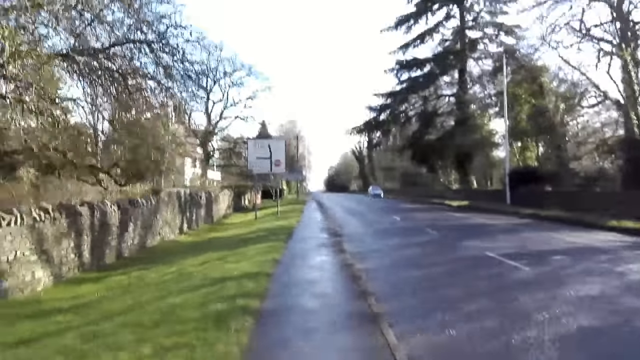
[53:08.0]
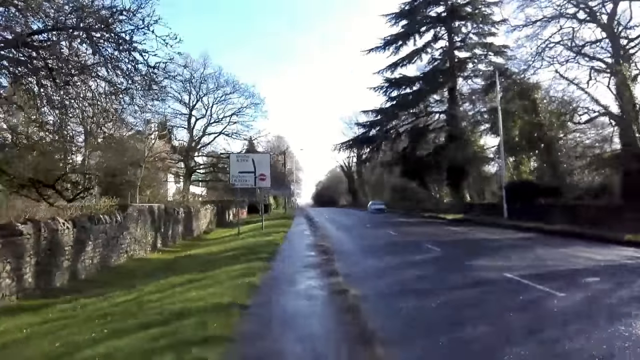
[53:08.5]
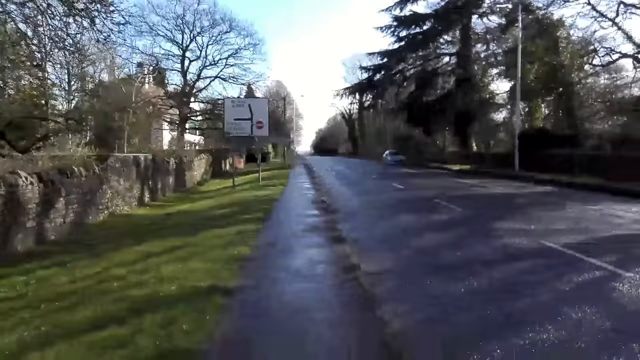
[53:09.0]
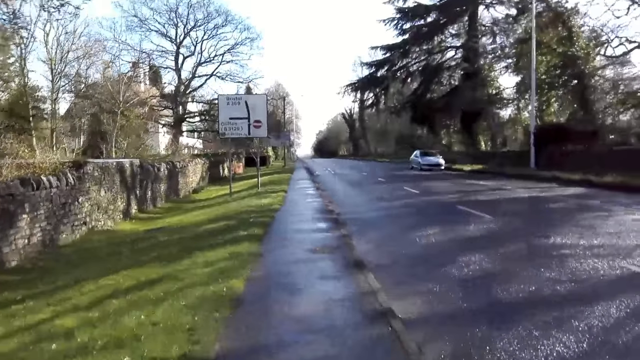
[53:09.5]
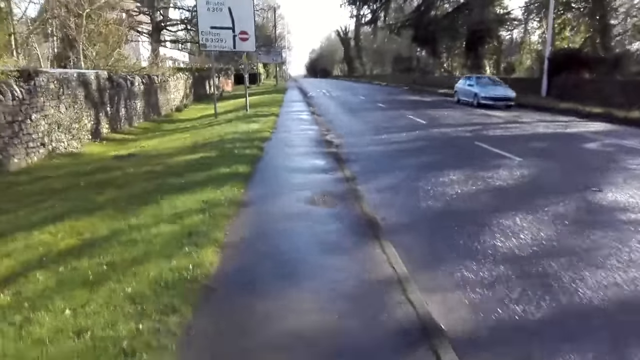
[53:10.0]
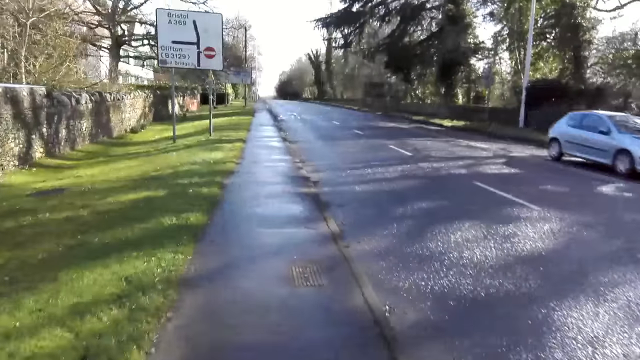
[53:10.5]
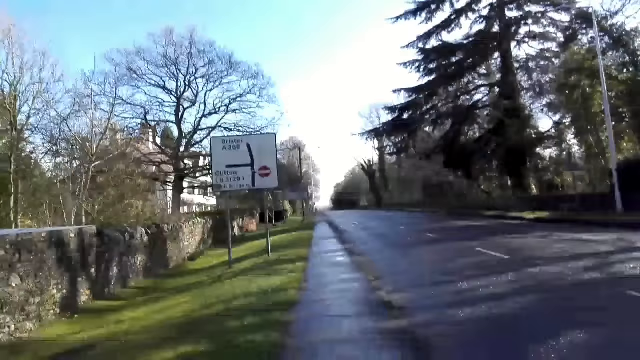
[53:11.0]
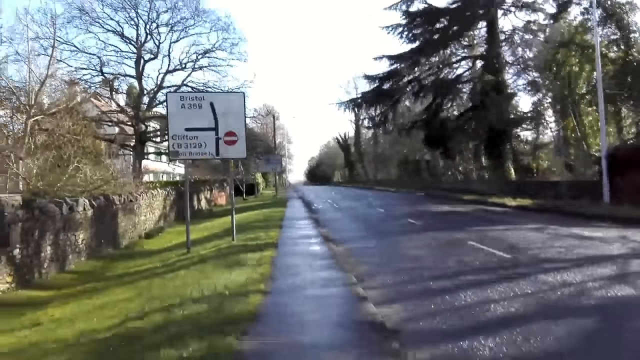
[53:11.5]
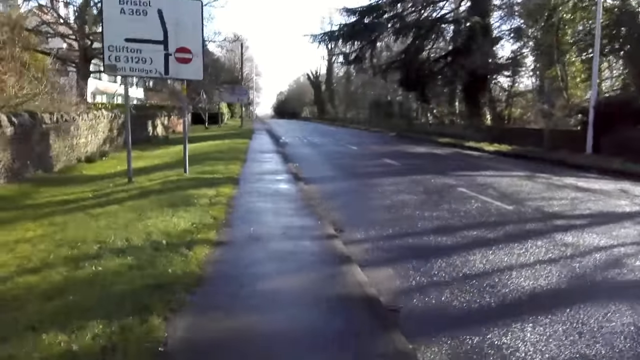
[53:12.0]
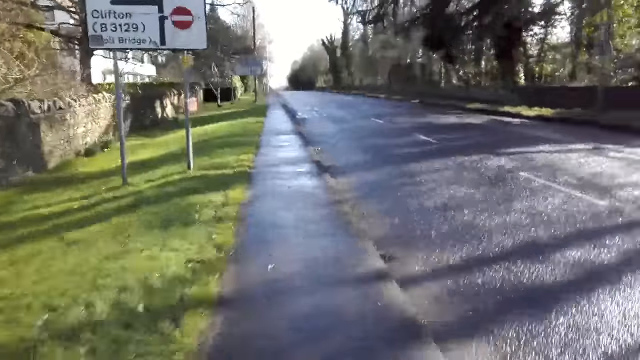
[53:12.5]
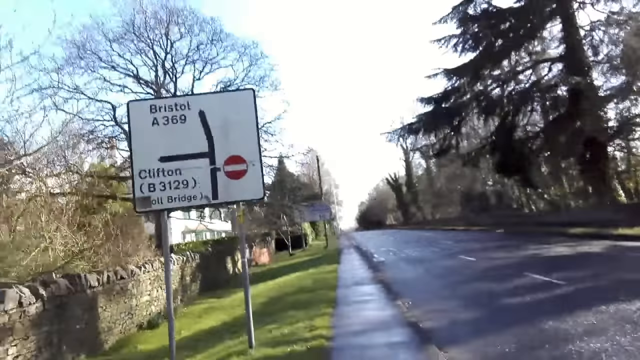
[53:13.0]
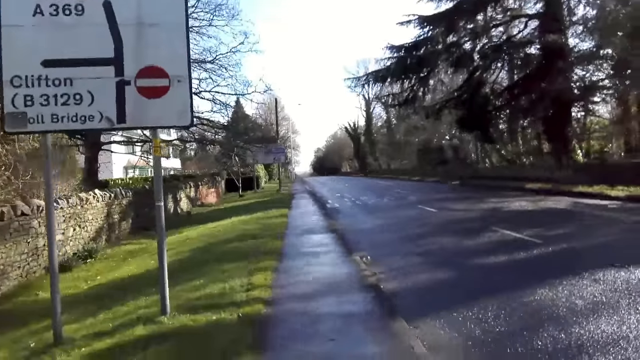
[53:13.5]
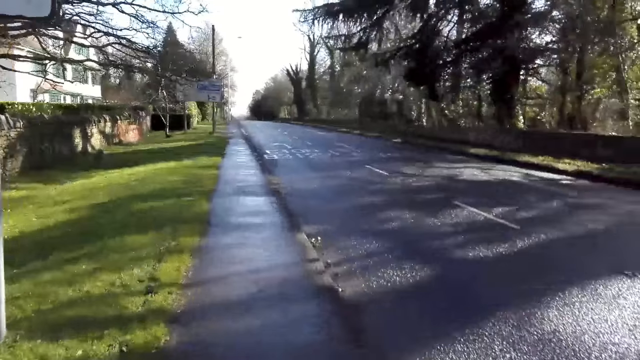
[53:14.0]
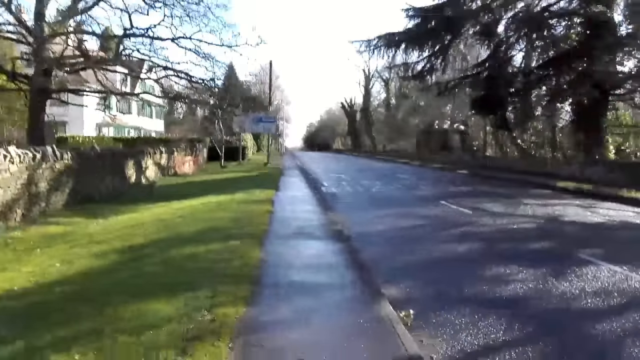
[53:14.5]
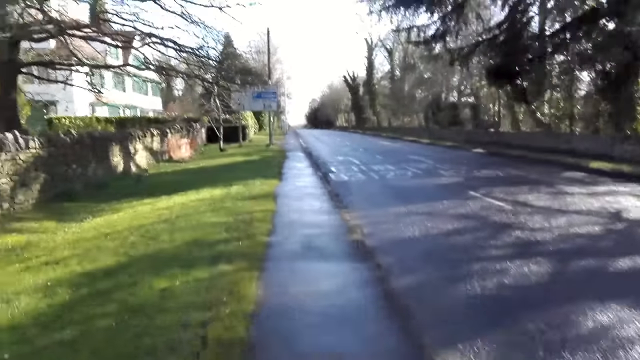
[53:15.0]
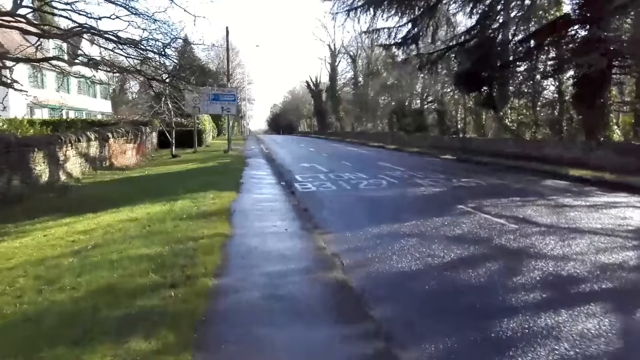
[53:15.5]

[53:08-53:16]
A silver car drives past the camera wearer.

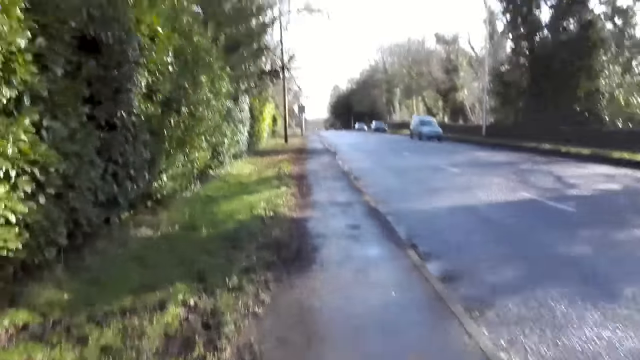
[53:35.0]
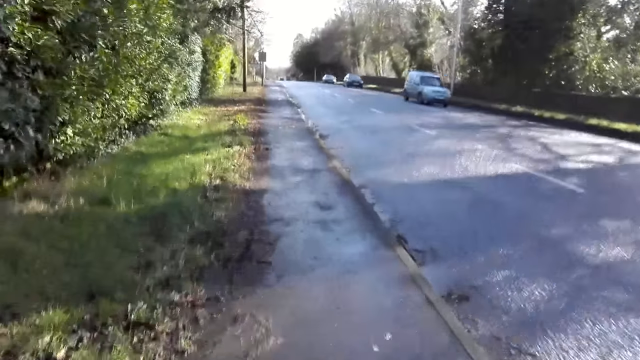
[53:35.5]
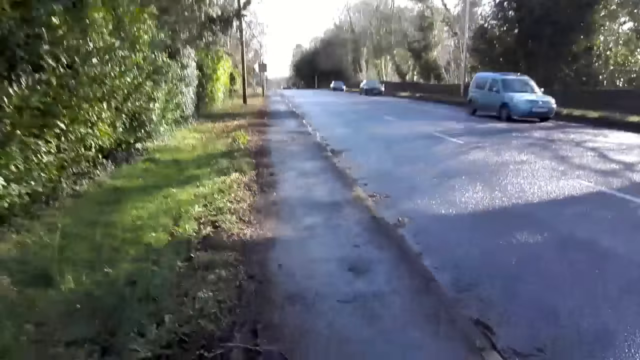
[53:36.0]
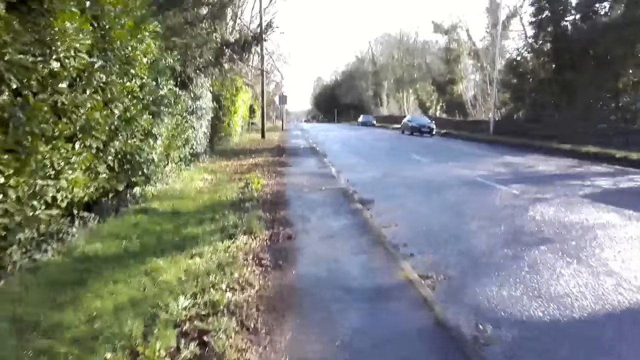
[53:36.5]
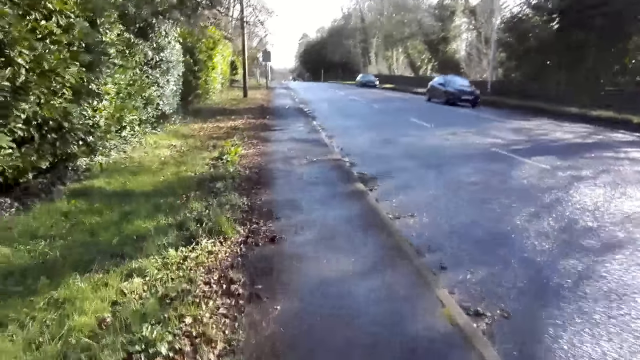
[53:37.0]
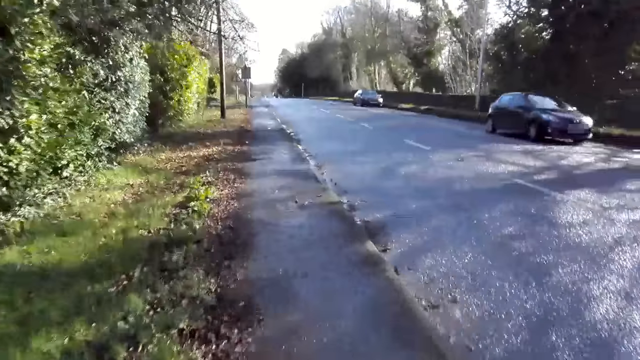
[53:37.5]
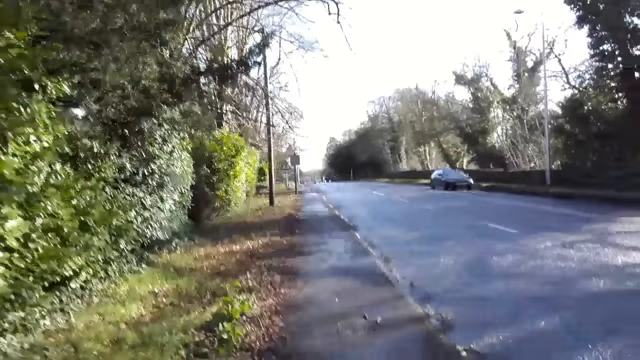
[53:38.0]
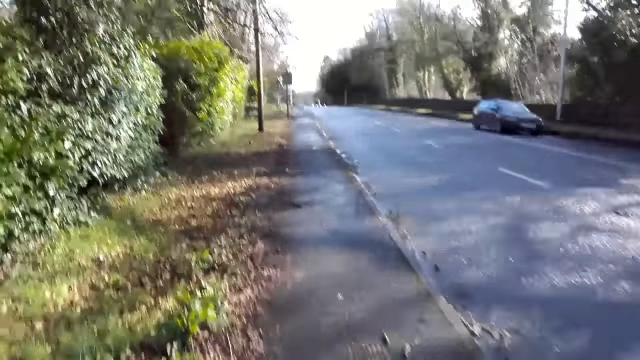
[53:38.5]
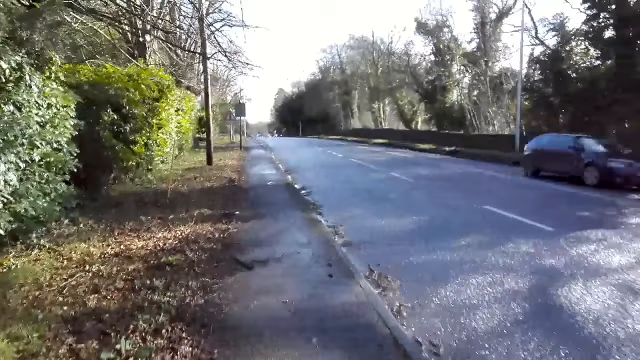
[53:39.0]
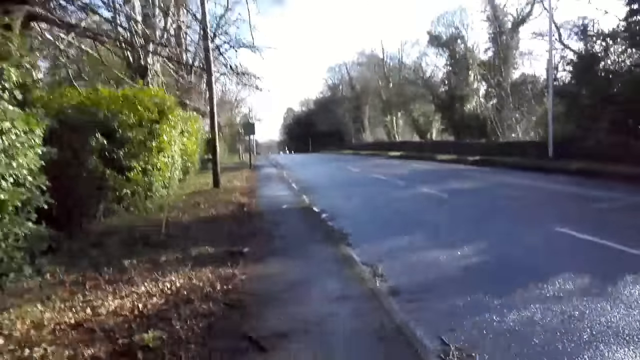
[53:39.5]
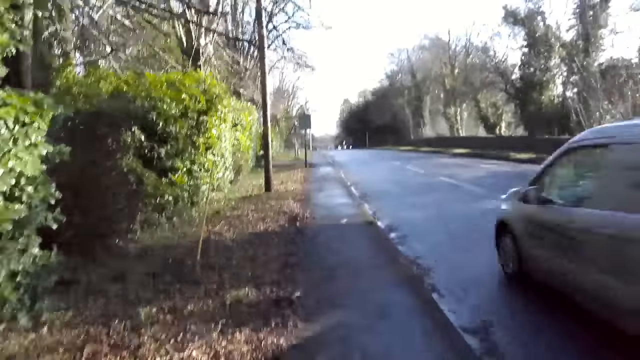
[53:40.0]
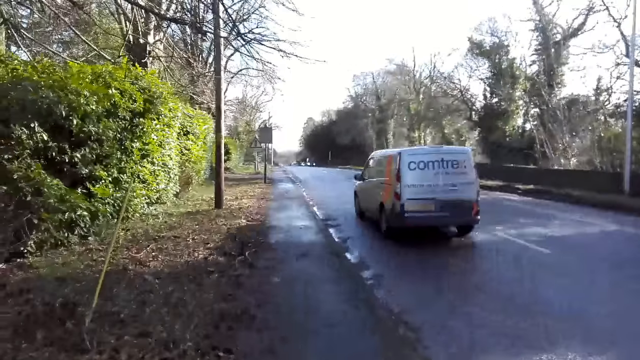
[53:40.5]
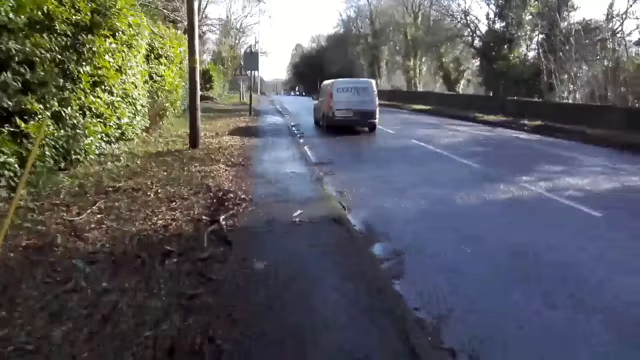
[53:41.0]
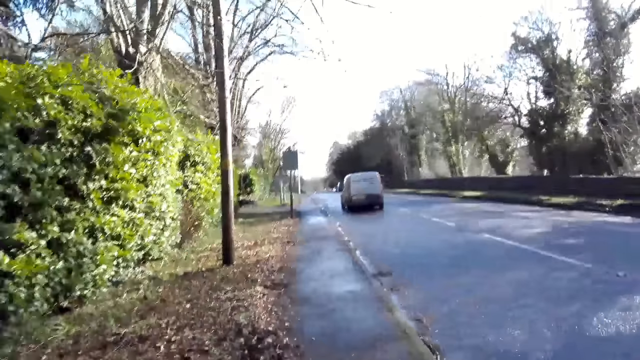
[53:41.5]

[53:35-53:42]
A silver van drives past the camera wearer.

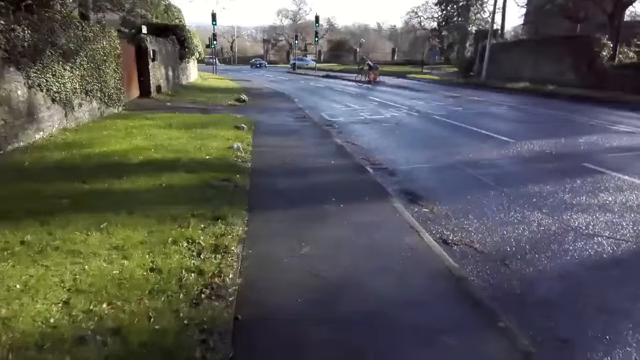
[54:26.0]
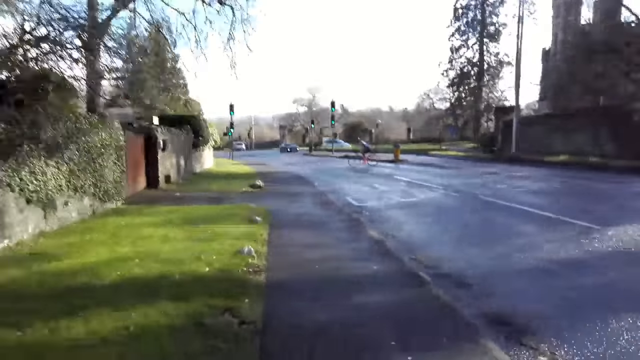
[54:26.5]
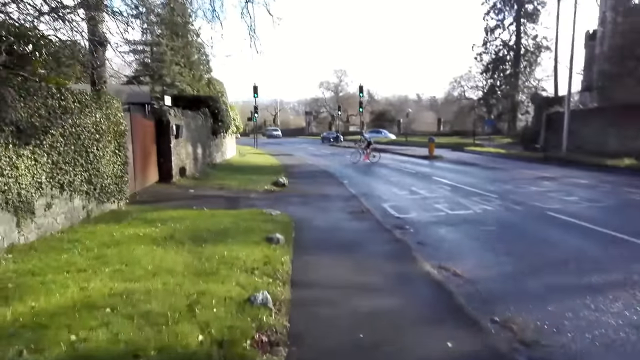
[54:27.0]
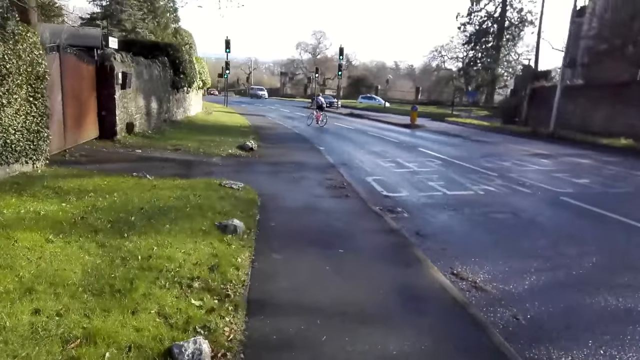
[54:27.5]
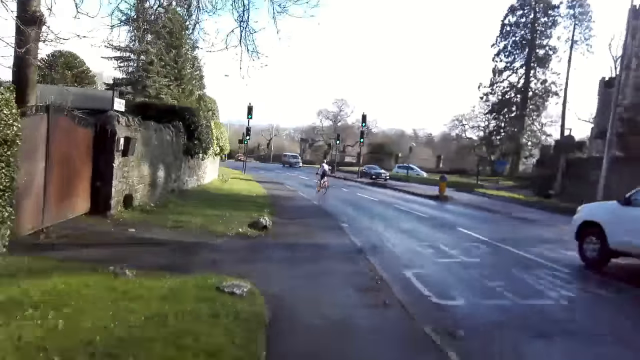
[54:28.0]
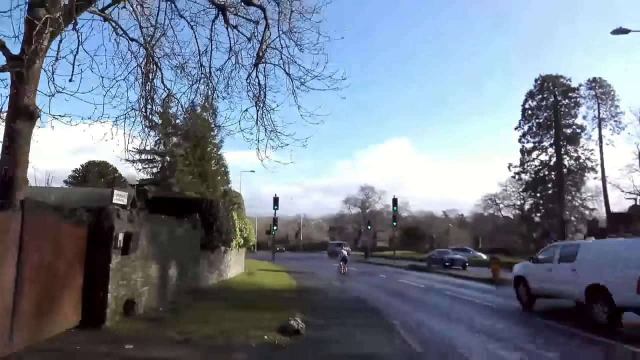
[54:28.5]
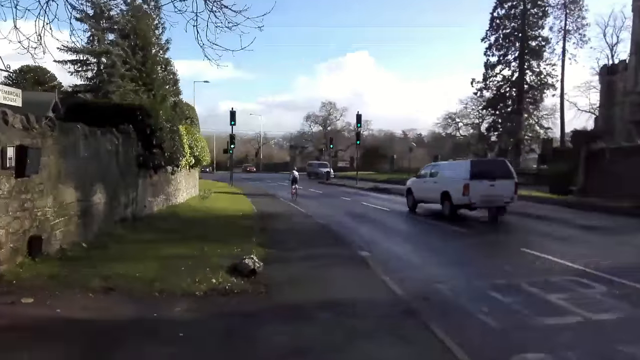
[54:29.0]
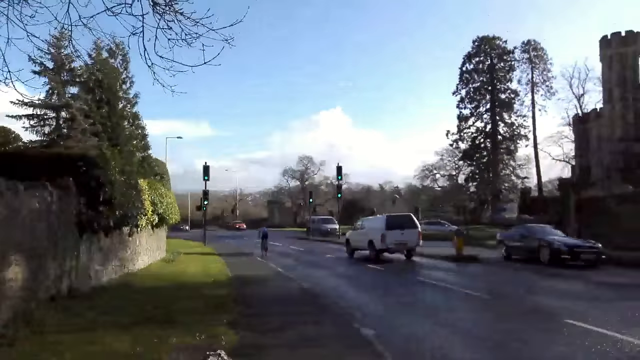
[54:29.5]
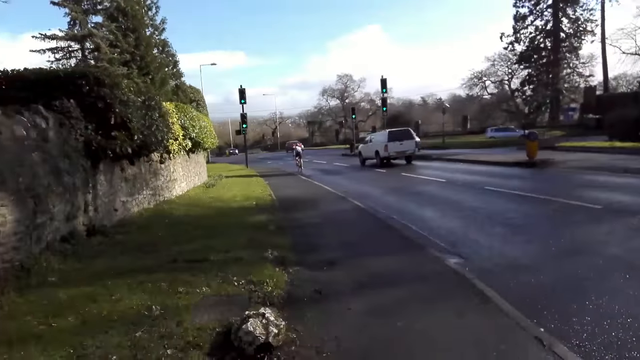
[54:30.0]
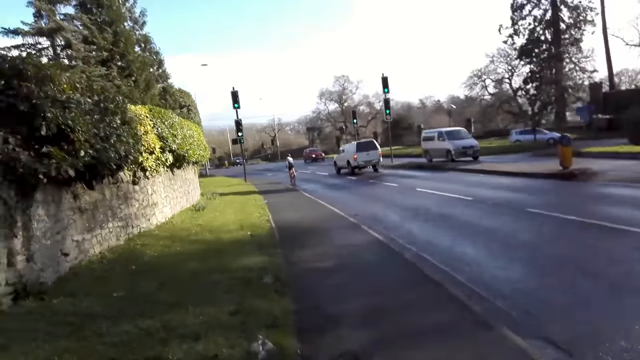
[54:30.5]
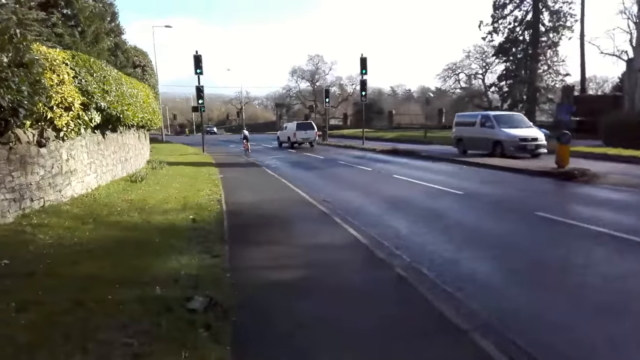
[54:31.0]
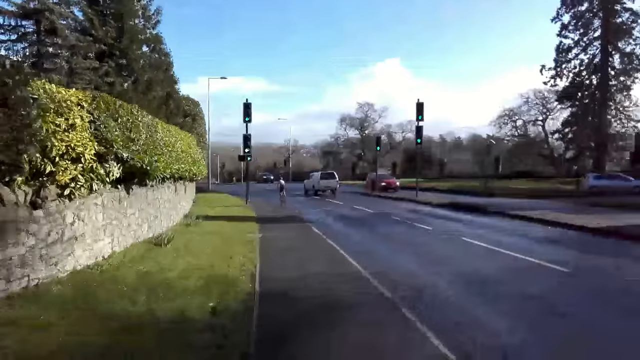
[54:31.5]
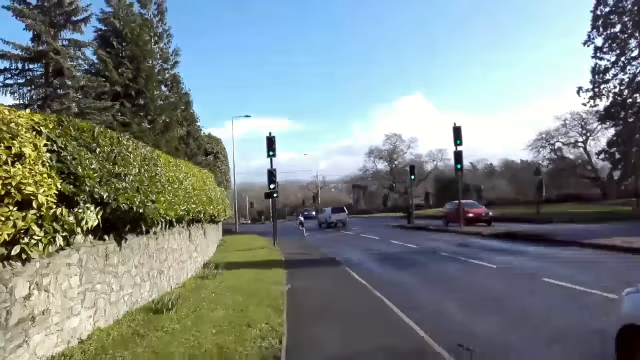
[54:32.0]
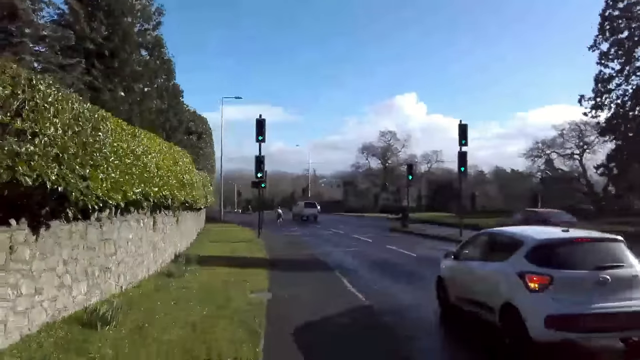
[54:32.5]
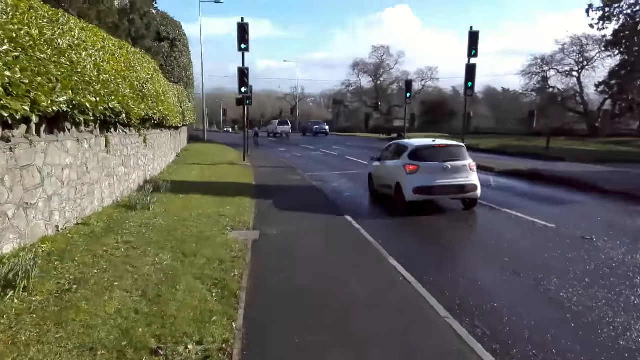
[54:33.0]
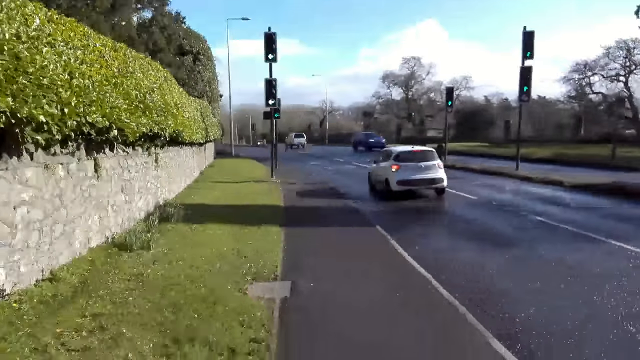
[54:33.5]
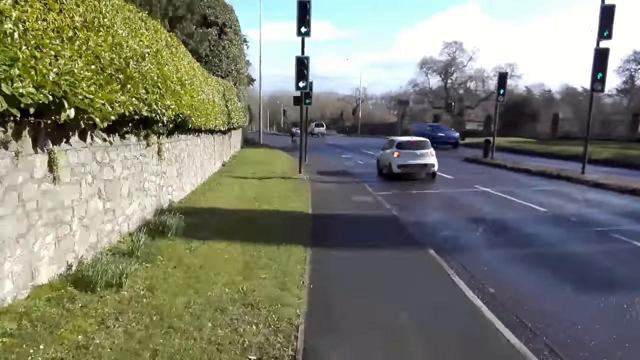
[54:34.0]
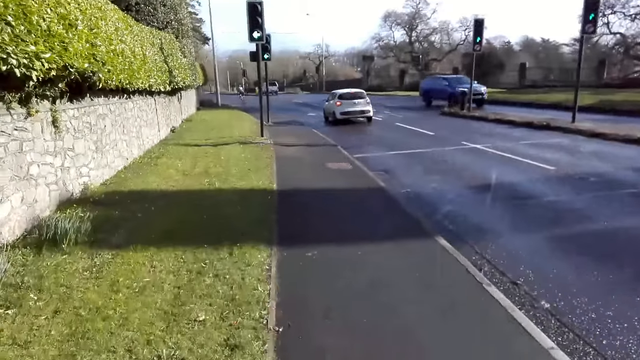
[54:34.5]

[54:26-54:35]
A white pickup truck drives past the camera wearer. Vehicles drive past them.
